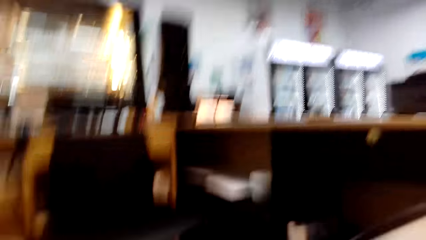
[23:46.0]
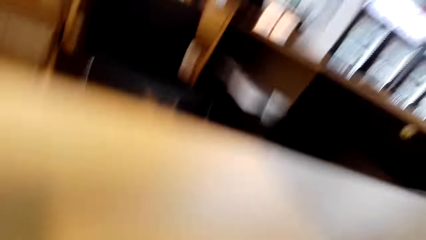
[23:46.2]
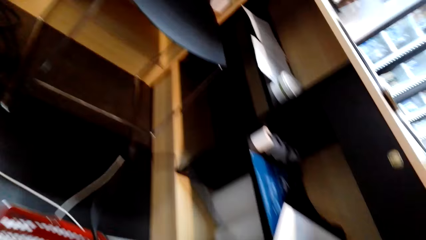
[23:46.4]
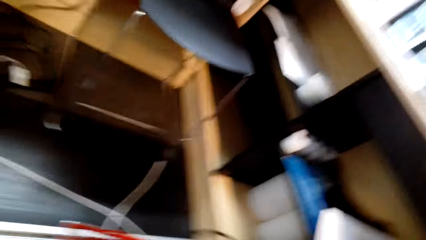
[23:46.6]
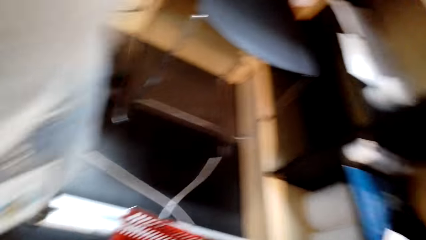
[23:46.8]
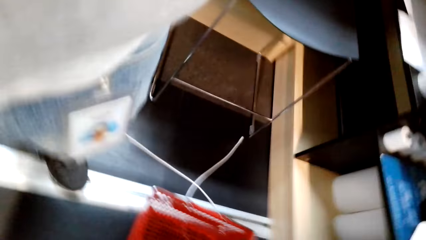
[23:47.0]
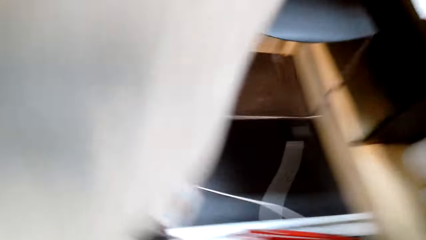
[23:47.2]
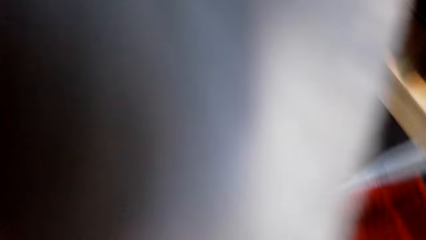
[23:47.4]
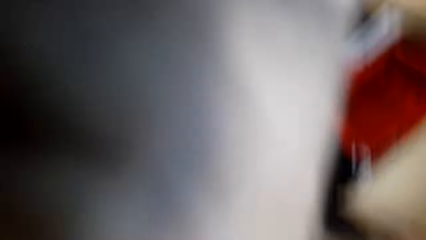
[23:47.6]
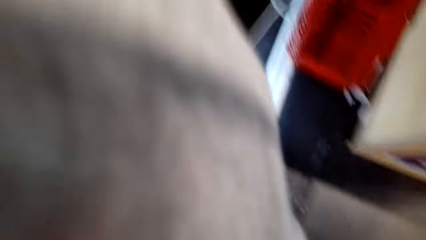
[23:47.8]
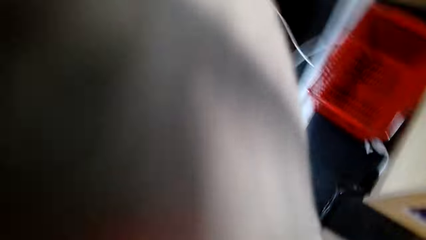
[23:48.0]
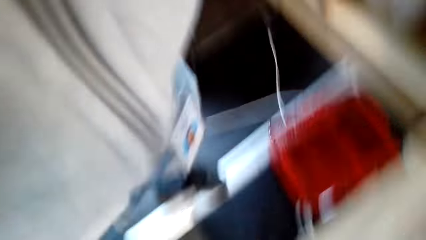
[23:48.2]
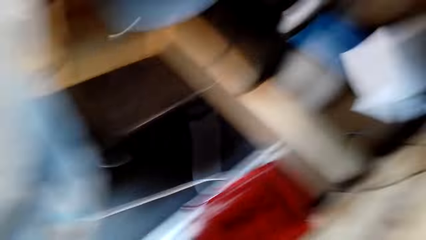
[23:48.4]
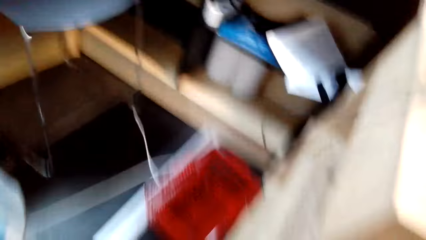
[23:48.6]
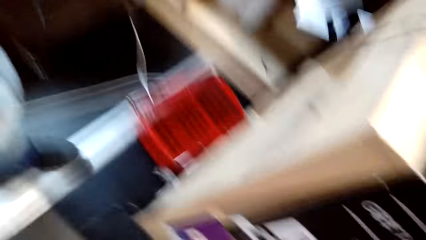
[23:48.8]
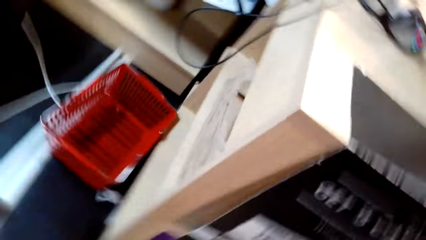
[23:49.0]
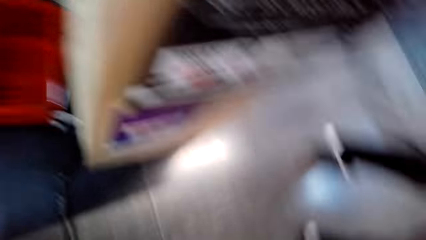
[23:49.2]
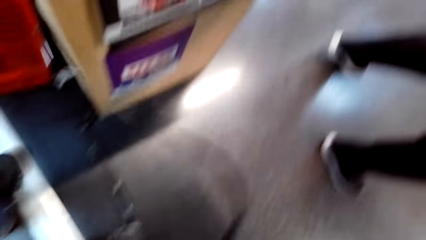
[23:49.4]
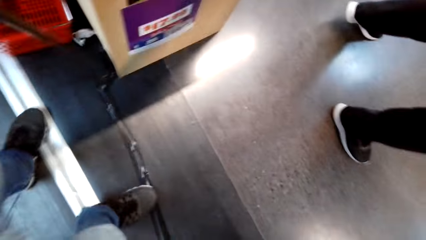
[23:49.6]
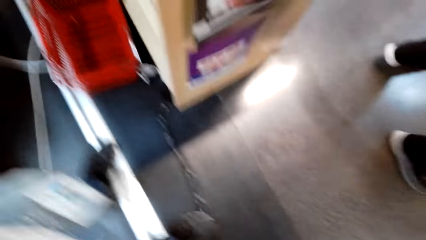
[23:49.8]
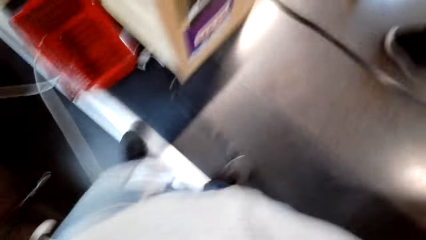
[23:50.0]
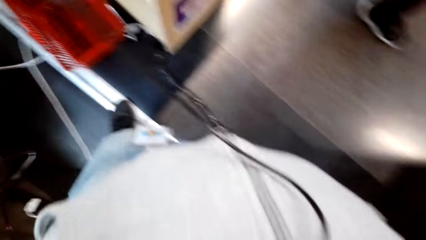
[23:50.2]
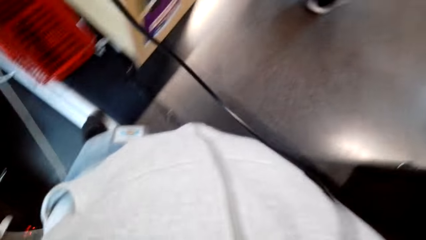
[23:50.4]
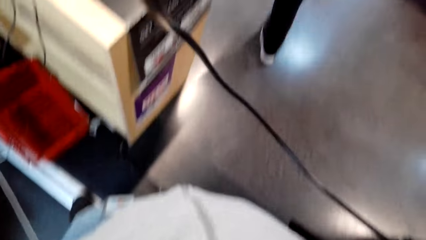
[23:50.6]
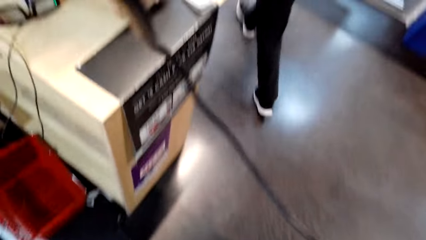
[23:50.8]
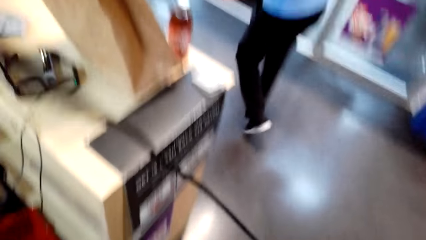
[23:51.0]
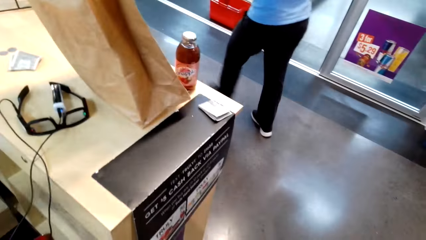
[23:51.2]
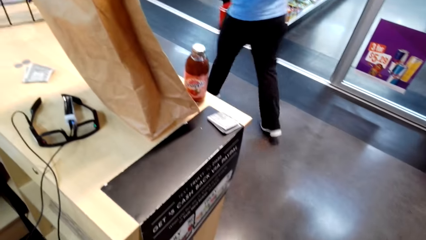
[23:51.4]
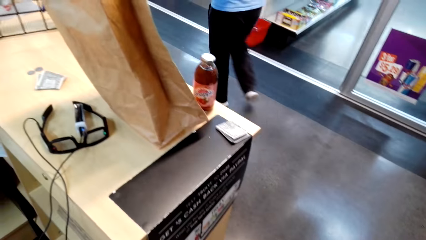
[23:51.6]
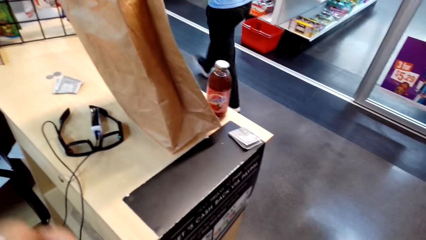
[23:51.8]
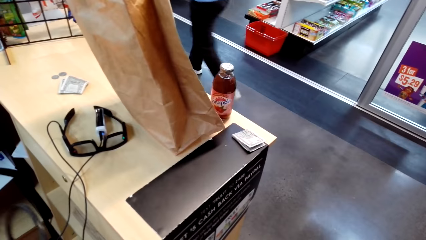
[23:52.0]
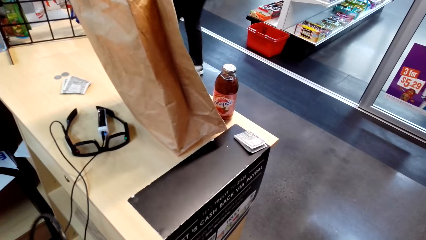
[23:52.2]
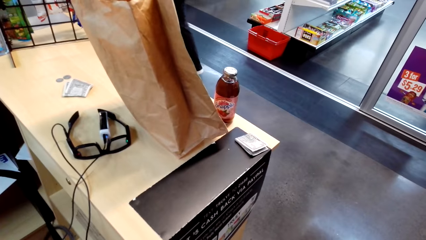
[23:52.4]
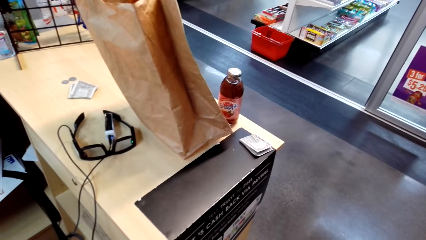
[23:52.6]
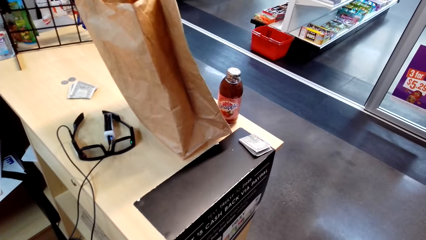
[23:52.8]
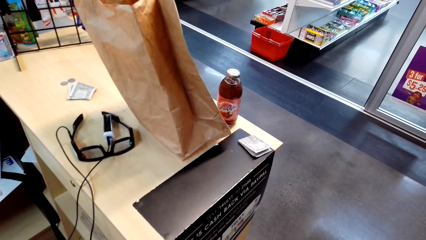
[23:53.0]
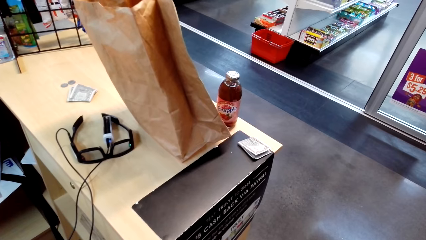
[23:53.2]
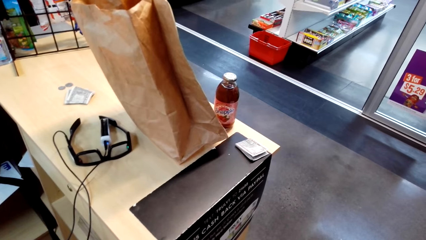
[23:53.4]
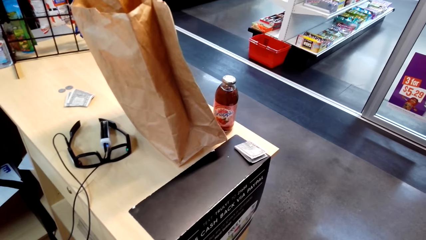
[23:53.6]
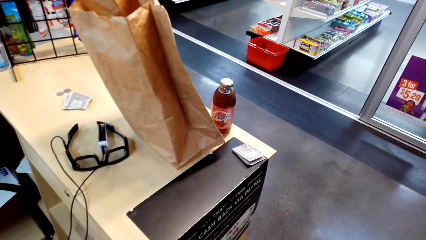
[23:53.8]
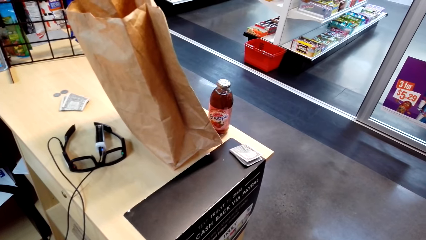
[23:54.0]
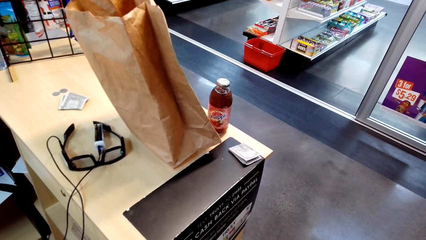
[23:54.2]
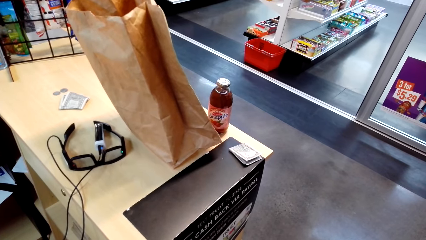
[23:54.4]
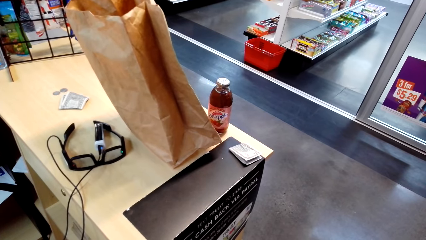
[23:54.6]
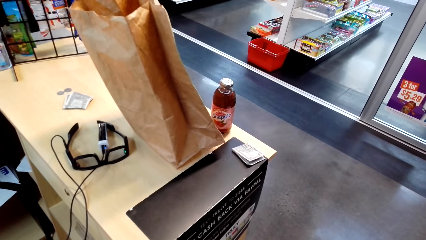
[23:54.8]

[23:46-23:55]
The camera wearer walks around a supermarket. The man stands aside. The man adjusts a cable on his hands. The camera wearer looks around the supermarket. Another man walks around the supermarket. The camera wearer looks around the supermarket.
